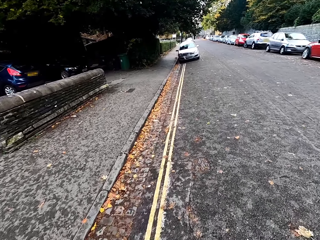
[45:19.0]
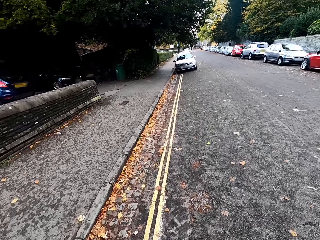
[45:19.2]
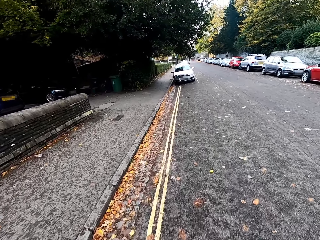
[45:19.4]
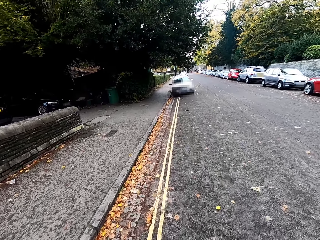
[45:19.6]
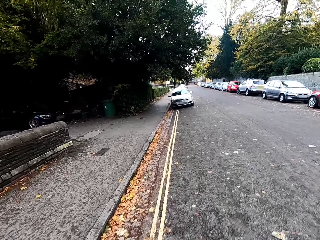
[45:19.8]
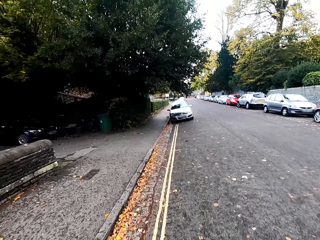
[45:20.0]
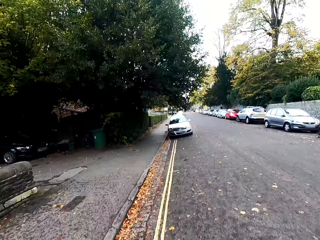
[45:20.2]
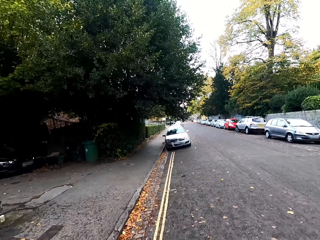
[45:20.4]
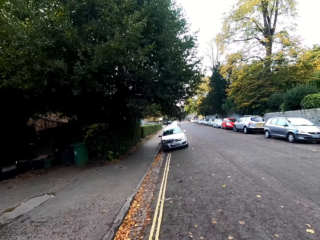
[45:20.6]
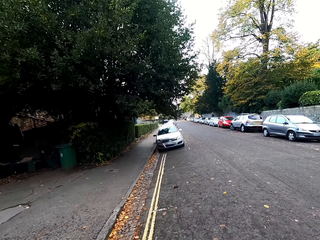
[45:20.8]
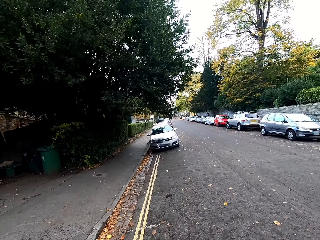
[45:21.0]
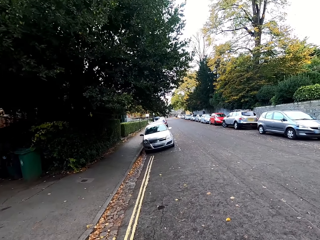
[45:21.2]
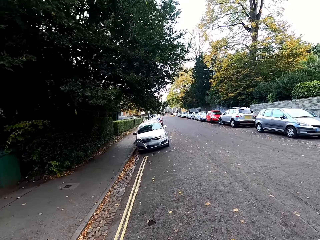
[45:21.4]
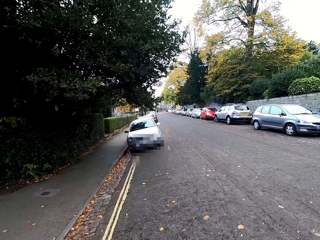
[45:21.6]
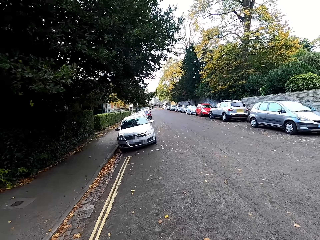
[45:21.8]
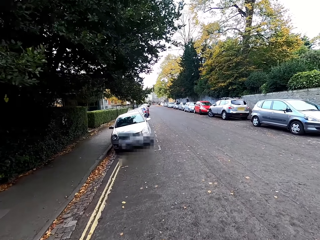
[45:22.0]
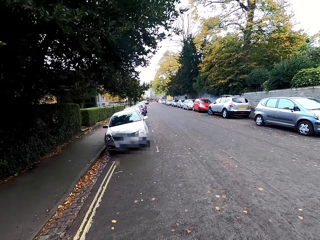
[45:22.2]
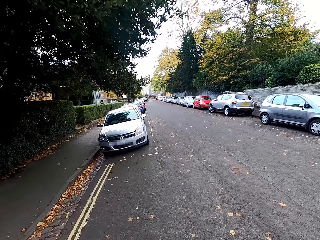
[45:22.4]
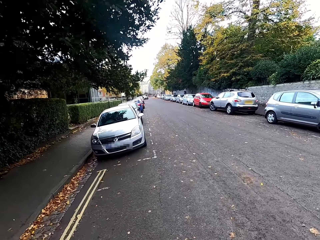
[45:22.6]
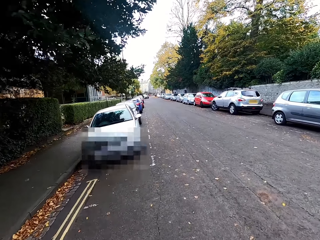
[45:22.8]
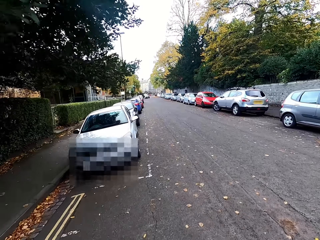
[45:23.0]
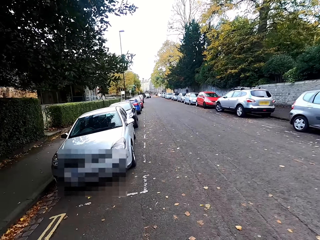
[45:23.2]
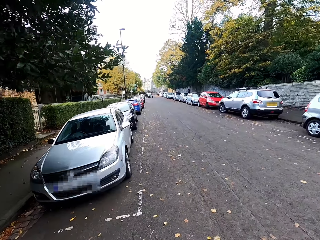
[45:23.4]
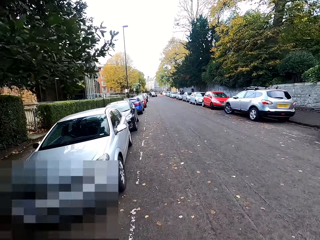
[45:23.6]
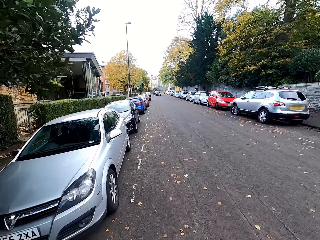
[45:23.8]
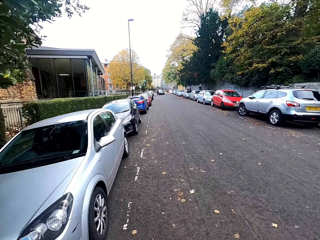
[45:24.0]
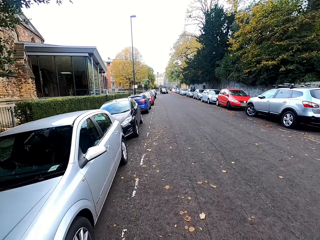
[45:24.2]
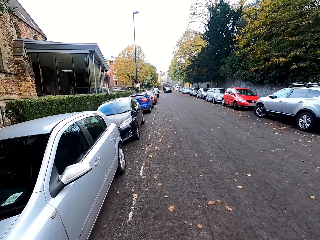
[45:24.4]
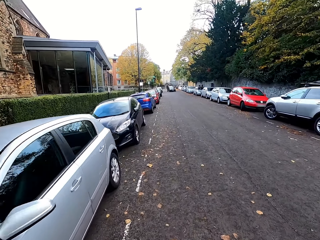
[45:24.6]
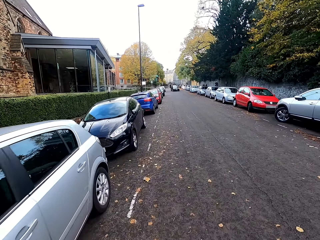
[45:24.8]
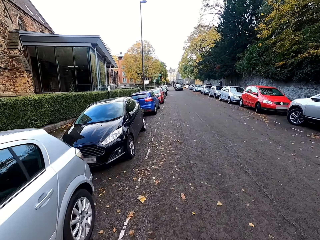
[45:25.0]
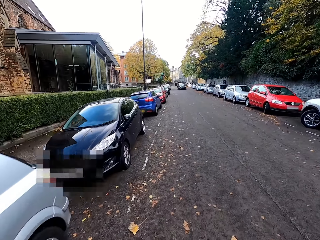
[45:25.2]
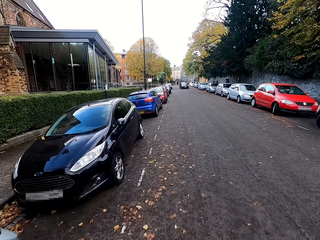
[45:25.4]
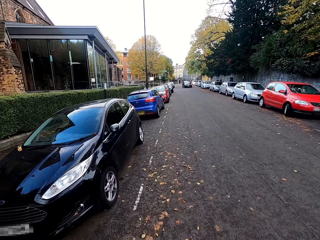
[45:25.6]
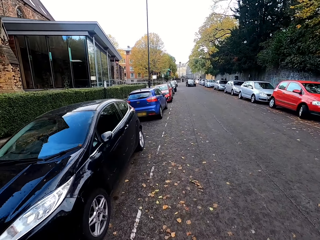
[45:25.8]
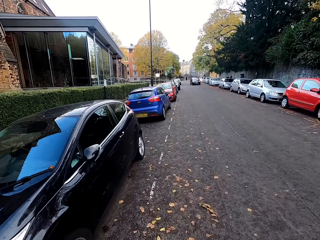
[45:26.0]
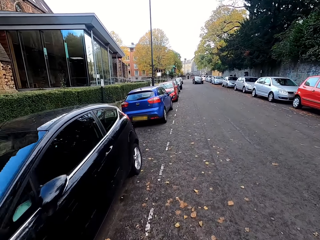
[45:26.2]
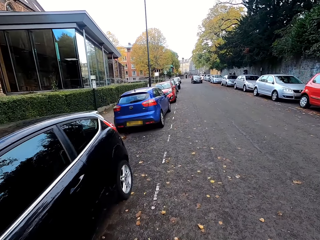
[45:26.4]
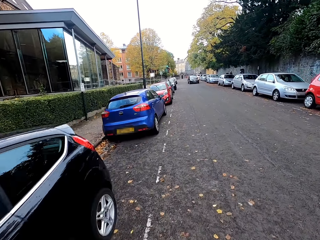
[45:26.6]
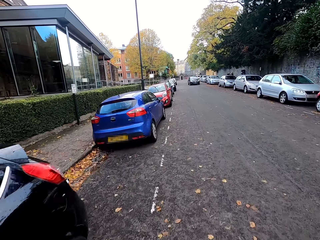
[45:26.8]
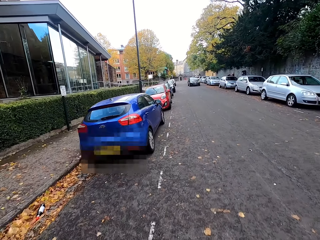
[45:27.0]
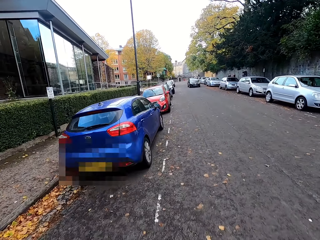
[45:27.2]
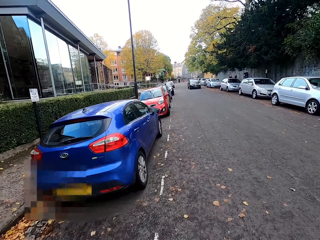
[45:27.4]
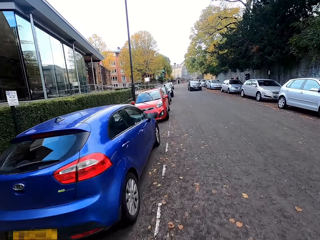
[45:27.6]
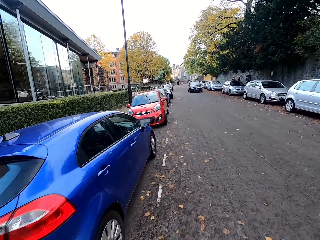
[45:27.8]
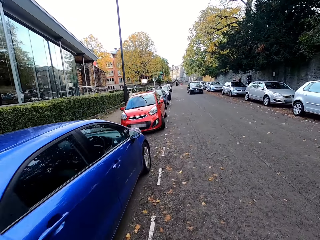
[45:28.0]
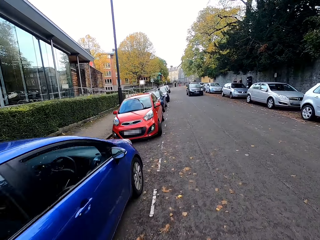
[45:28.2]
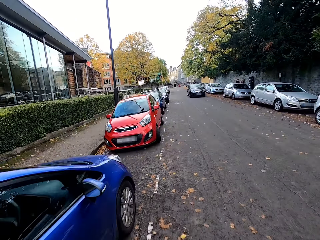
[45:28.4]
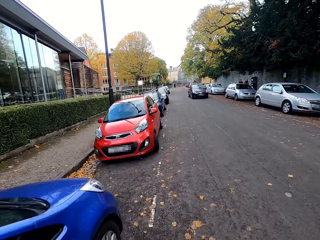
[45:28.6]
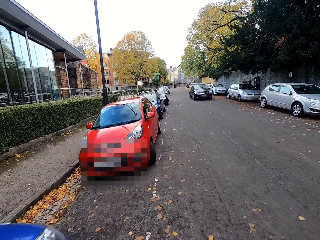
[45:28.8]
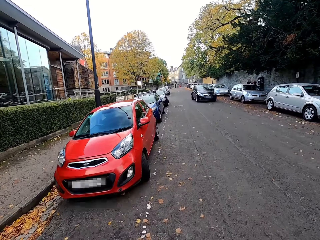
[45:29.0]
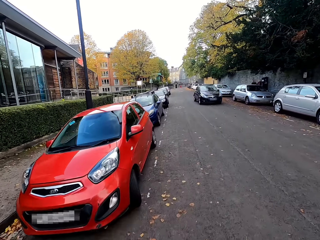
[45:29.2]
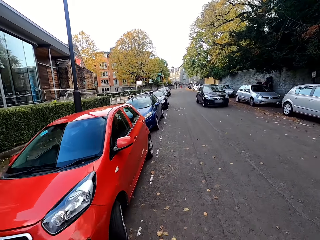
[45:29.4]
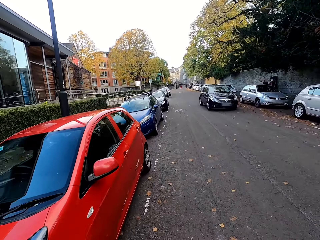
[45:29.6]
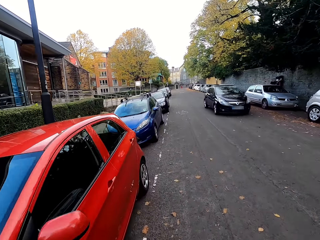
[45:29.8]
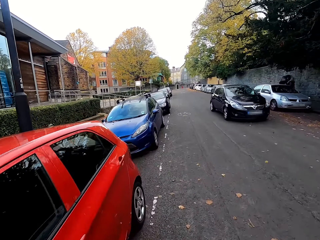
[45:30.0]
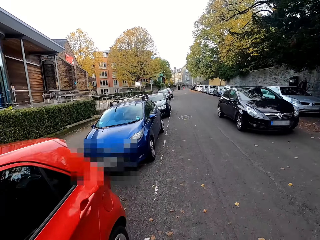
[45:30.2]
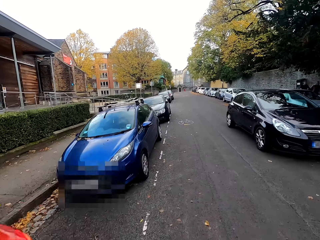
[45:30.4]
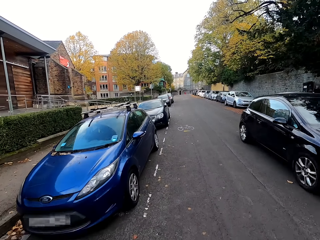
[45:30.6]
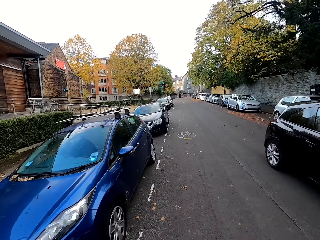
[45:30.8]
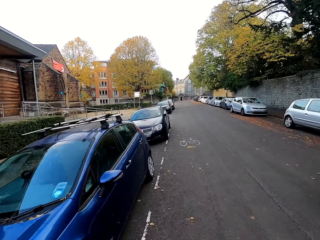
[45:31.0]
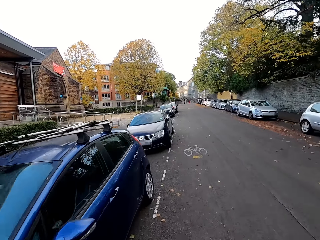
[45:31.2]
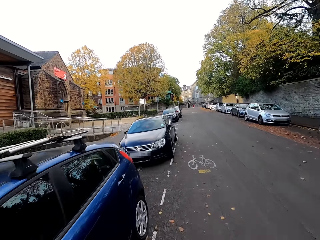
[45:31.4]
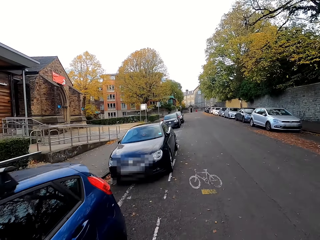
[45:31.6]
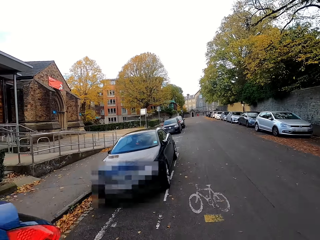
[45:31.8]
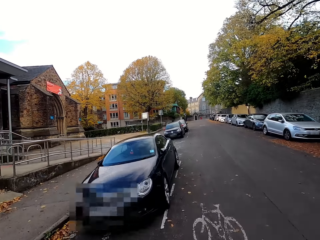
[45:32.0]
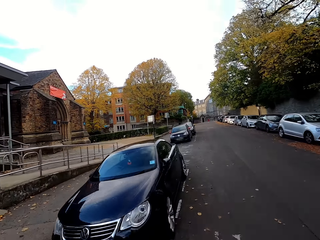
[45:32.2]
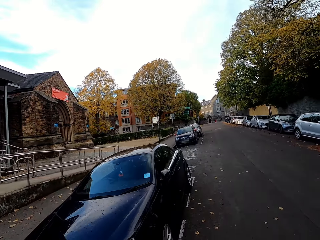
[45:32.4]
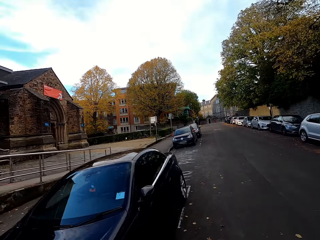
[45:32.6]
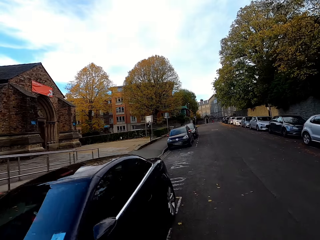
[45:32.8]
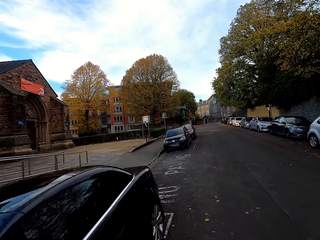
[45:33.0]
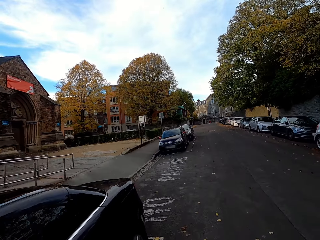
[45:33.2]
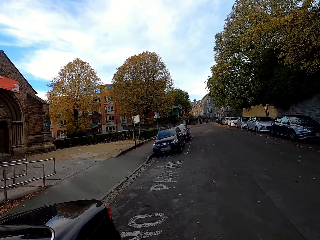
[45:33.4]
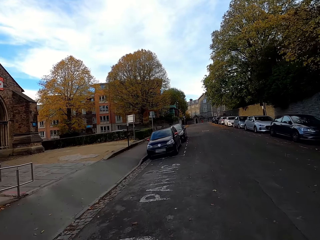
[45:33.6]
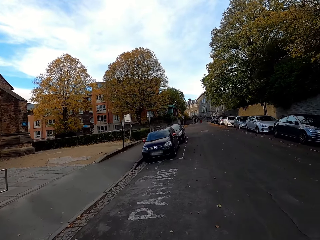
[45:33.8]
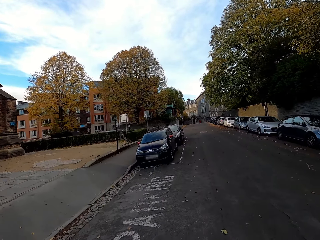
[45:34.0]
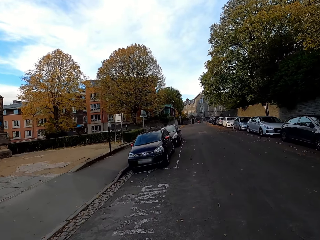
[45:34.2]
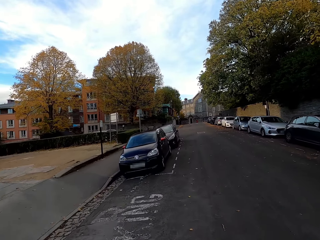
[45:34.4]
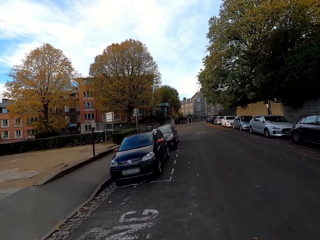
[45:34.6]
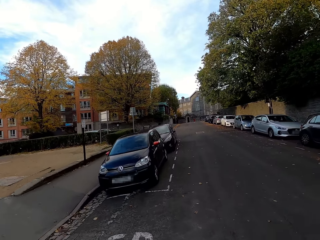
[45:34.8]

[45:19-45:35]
A black car drives past the camera wearer.

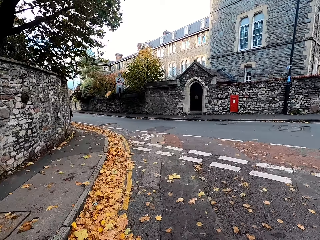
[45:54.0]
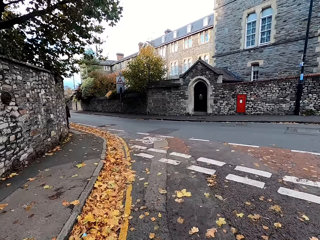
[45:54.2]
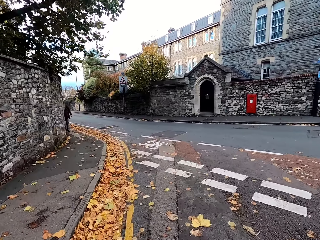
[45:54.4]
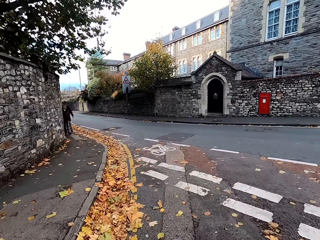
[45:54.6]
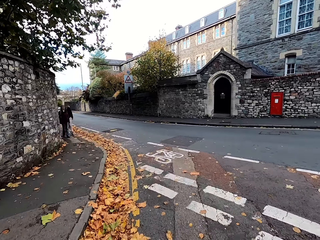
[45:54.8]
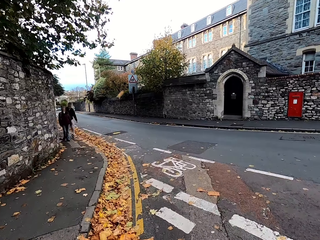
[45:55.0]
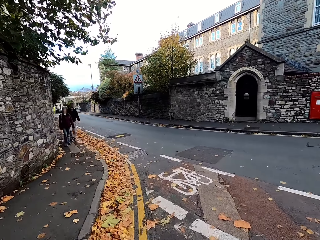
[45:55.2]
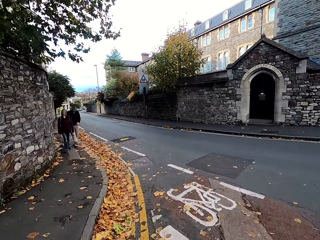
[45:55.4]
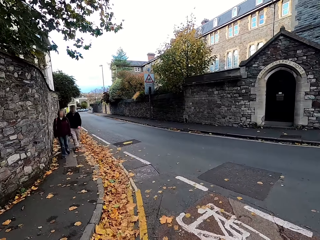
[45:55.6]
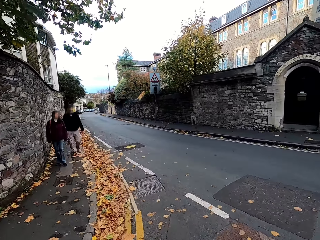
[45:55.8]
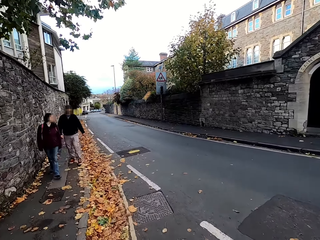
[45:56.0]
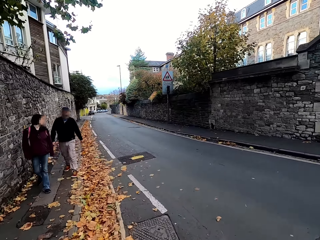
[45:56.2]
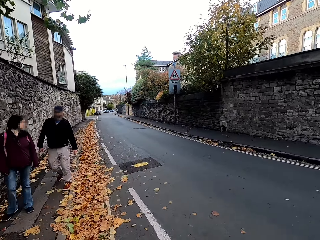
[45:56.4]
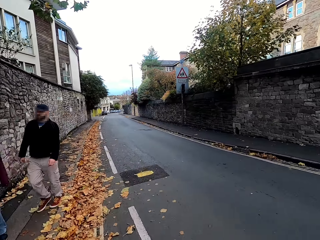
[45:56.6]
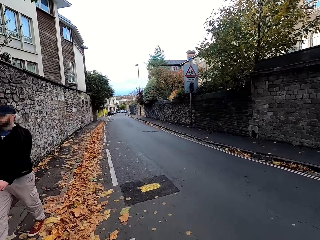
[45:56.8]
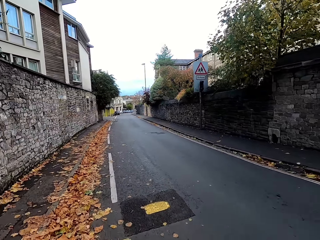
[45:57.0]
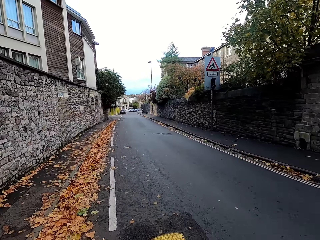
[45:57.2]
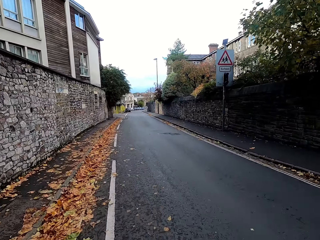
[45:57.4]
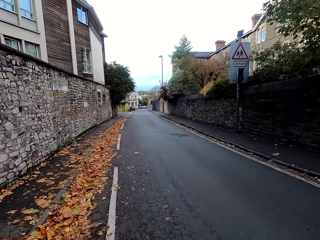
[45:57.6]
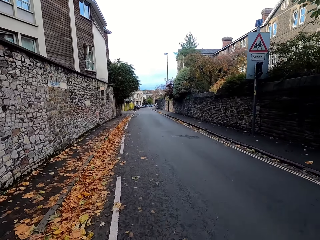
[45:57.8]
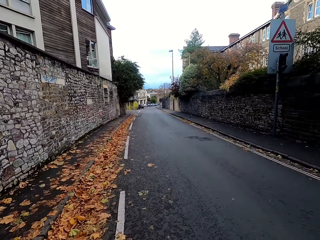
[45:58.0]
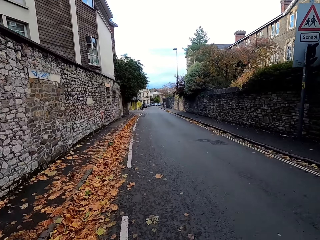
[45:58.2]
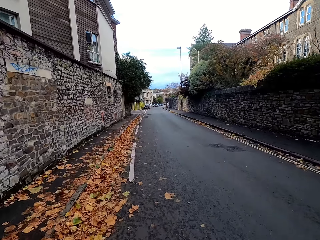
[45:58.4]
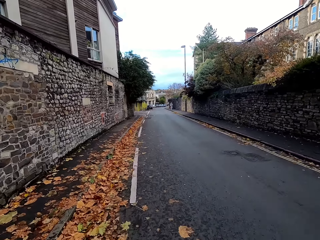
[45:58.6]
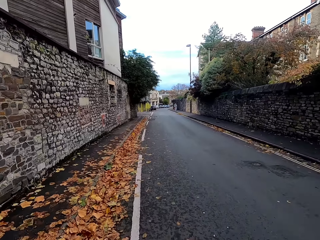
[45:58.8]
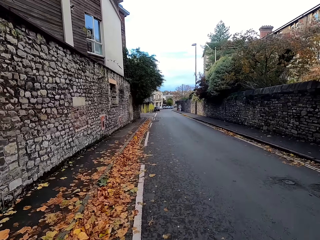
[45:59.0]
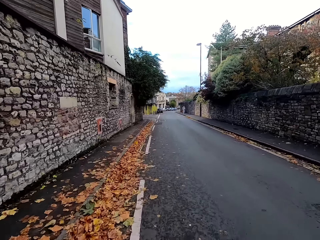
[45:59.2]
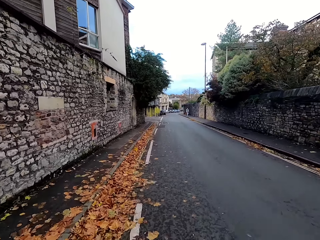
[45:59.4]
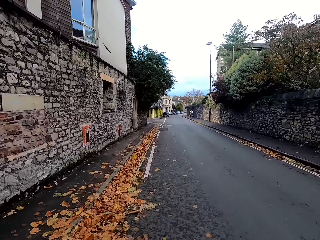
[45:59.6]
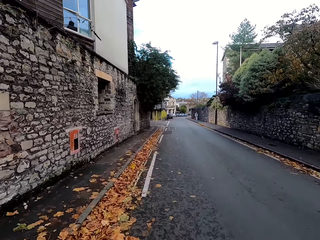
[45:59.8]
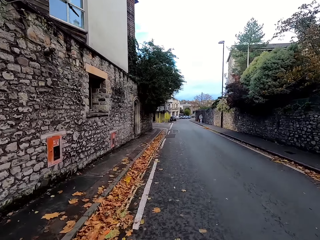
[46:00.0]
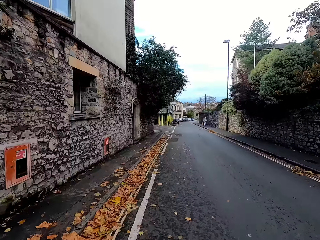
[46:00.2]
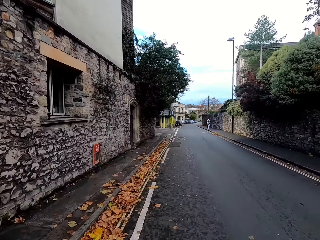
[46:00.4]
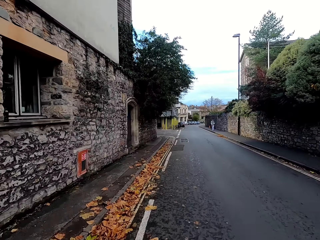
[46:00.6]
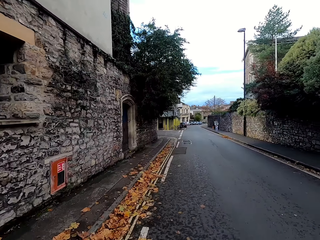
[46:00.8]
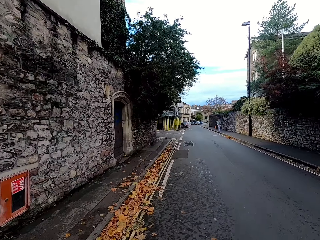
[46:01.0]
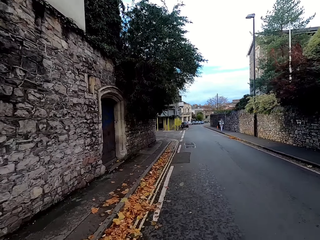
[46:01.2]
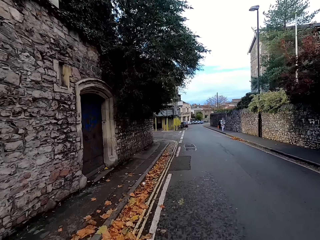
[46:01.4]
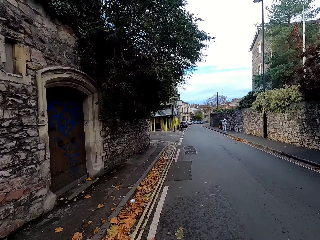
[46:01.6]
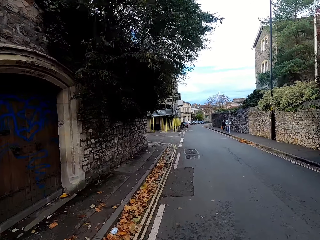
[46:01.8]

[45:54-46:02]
The camera wearer cycles past a man and a woman.
